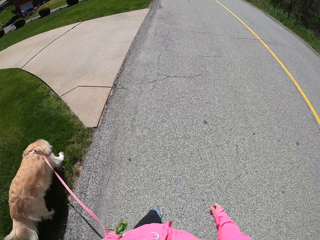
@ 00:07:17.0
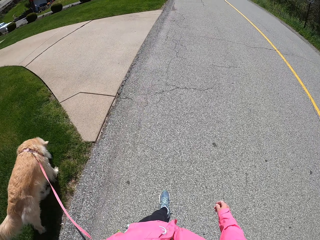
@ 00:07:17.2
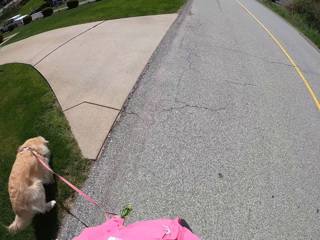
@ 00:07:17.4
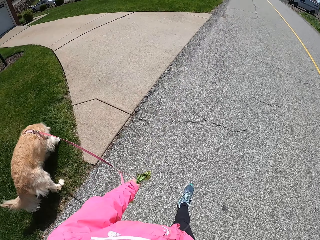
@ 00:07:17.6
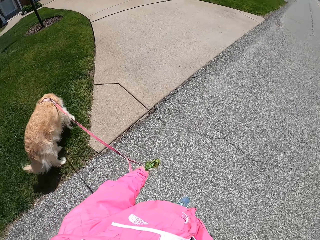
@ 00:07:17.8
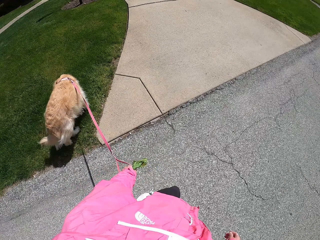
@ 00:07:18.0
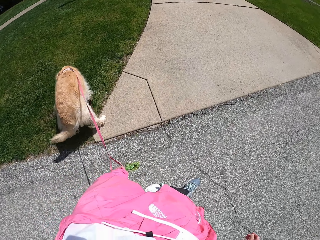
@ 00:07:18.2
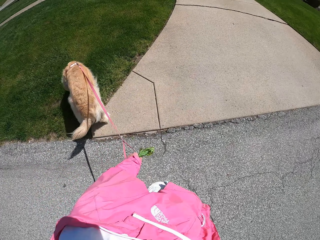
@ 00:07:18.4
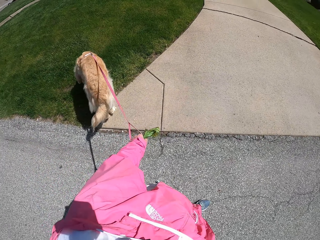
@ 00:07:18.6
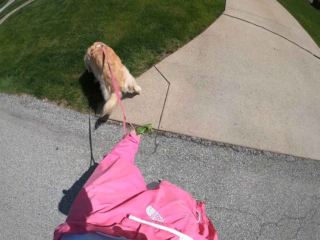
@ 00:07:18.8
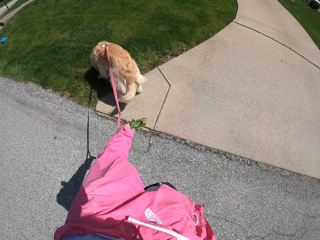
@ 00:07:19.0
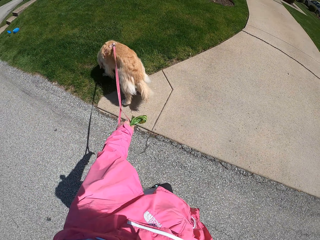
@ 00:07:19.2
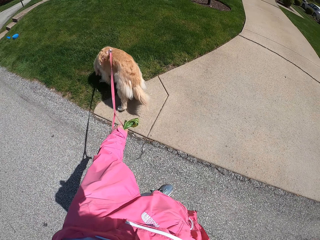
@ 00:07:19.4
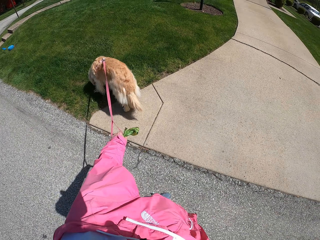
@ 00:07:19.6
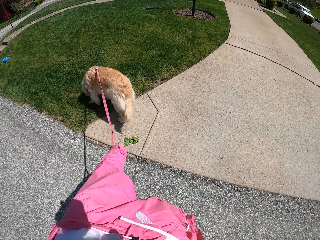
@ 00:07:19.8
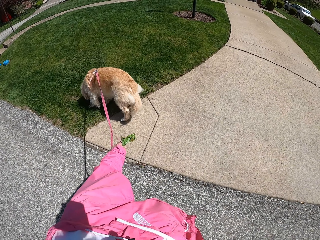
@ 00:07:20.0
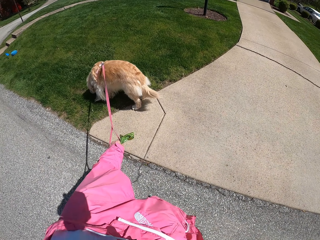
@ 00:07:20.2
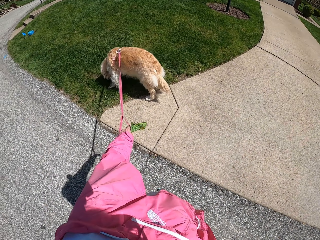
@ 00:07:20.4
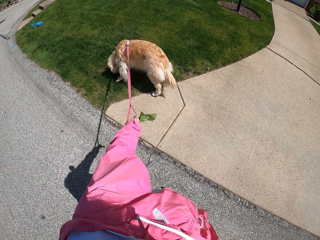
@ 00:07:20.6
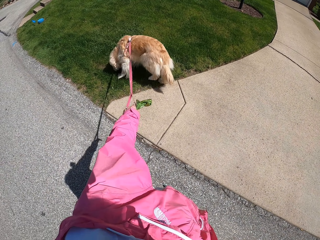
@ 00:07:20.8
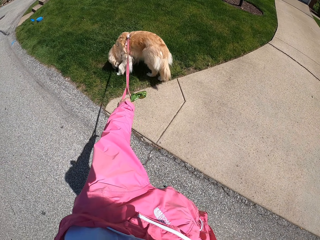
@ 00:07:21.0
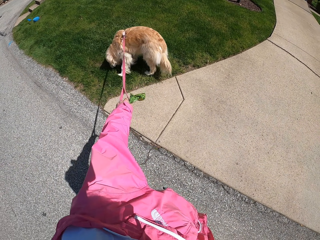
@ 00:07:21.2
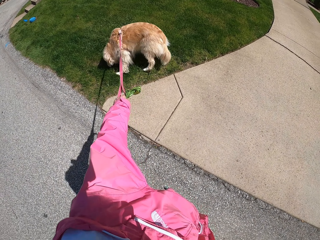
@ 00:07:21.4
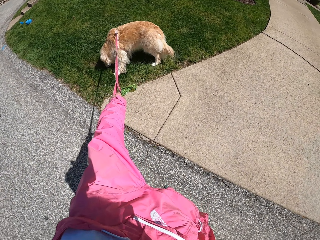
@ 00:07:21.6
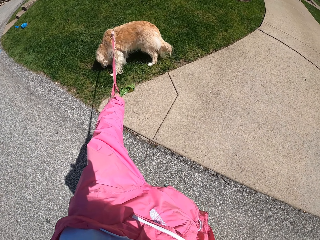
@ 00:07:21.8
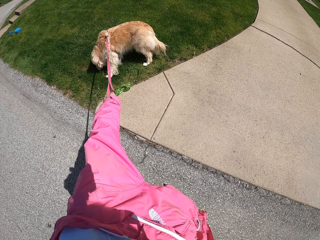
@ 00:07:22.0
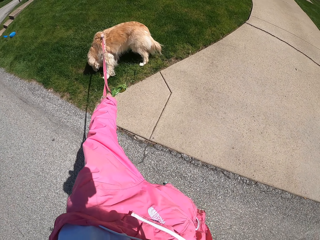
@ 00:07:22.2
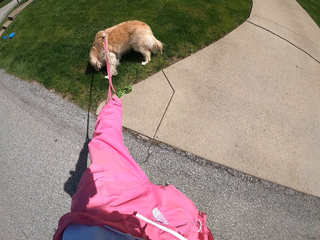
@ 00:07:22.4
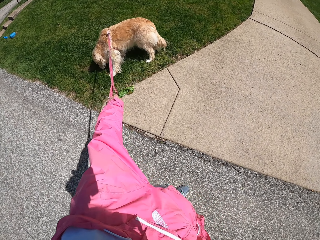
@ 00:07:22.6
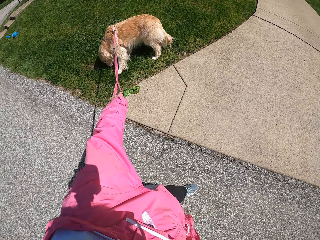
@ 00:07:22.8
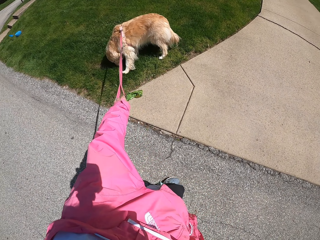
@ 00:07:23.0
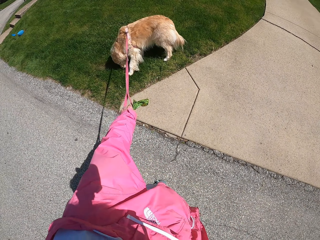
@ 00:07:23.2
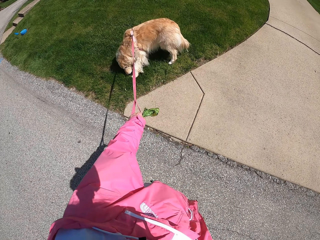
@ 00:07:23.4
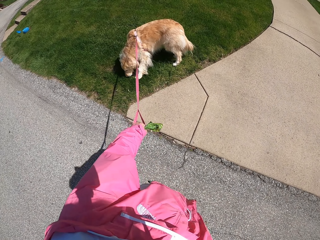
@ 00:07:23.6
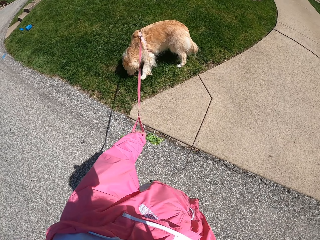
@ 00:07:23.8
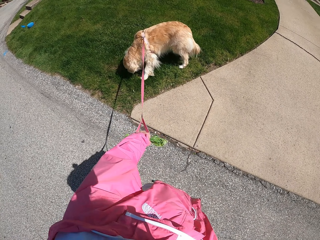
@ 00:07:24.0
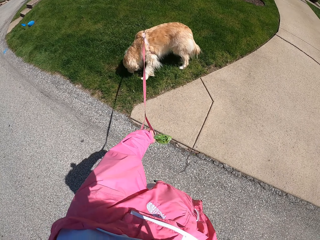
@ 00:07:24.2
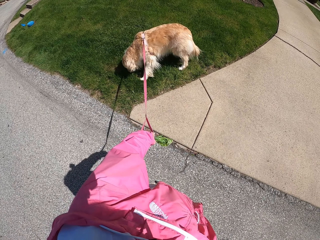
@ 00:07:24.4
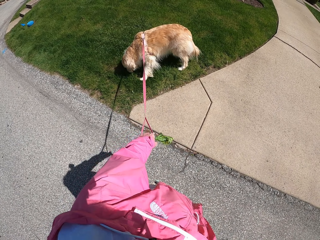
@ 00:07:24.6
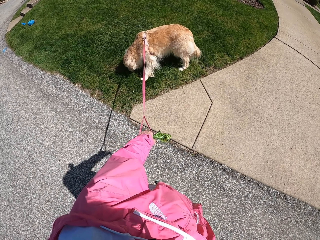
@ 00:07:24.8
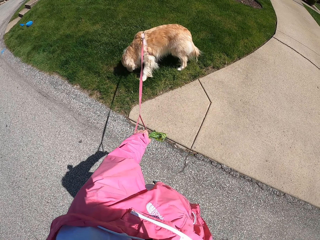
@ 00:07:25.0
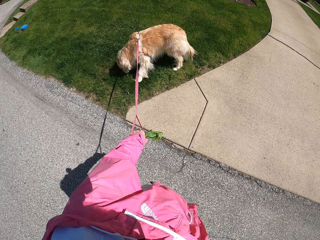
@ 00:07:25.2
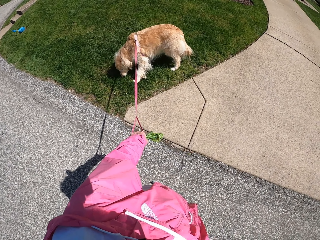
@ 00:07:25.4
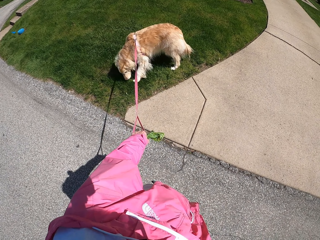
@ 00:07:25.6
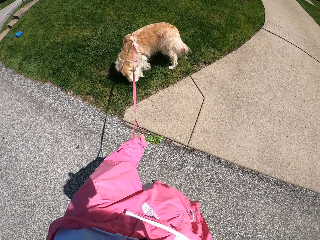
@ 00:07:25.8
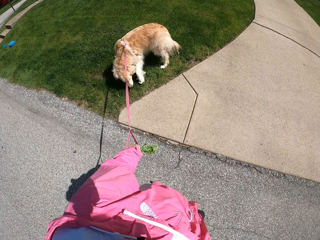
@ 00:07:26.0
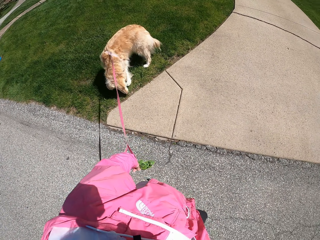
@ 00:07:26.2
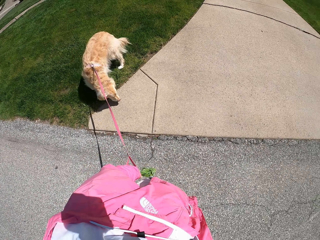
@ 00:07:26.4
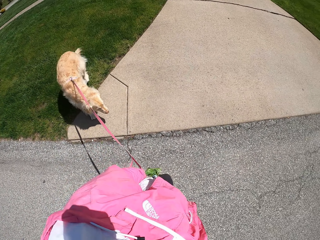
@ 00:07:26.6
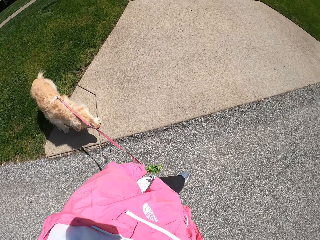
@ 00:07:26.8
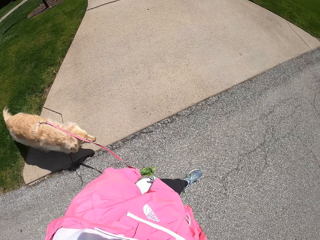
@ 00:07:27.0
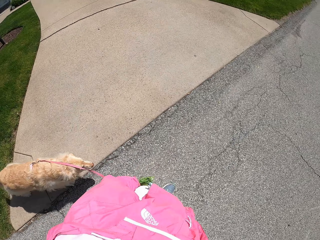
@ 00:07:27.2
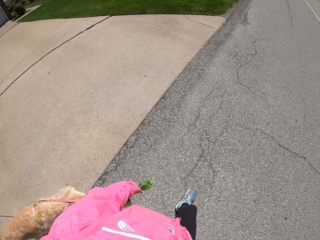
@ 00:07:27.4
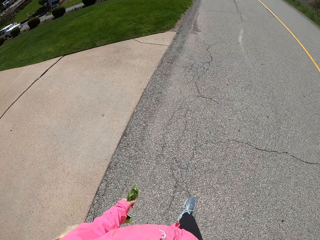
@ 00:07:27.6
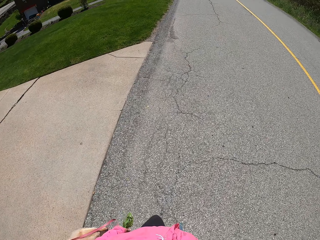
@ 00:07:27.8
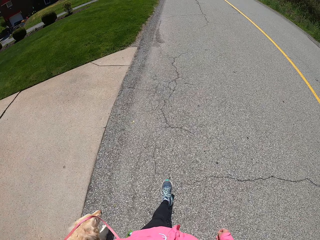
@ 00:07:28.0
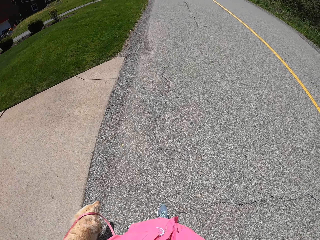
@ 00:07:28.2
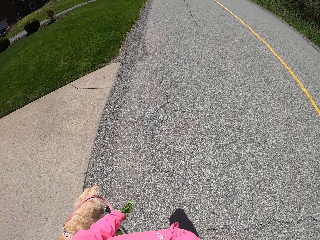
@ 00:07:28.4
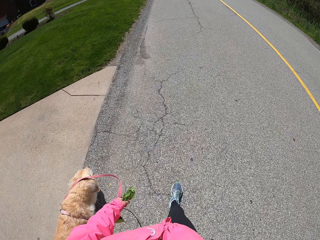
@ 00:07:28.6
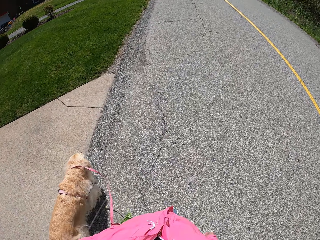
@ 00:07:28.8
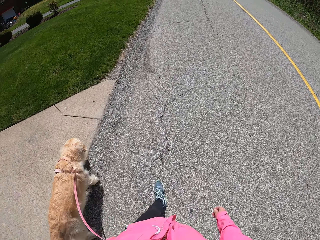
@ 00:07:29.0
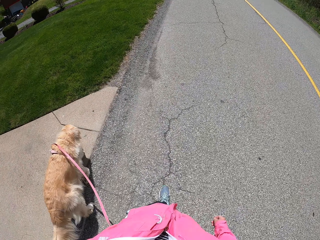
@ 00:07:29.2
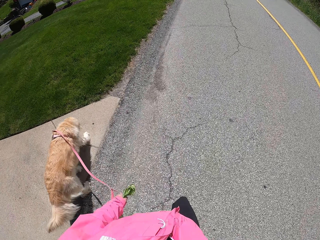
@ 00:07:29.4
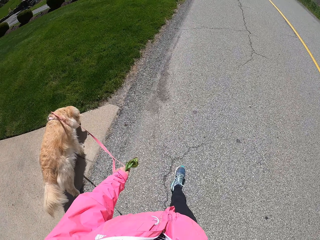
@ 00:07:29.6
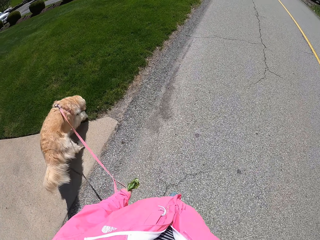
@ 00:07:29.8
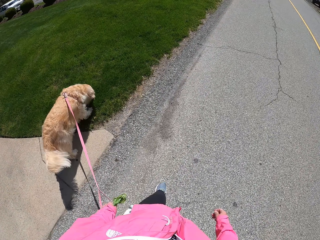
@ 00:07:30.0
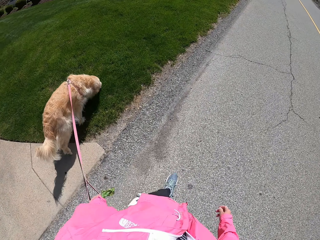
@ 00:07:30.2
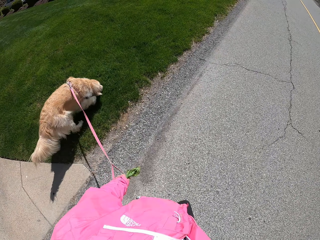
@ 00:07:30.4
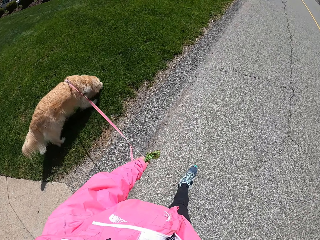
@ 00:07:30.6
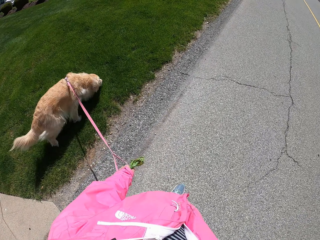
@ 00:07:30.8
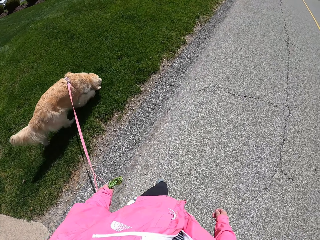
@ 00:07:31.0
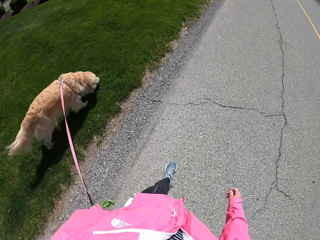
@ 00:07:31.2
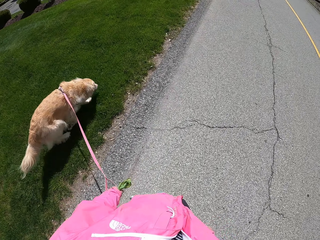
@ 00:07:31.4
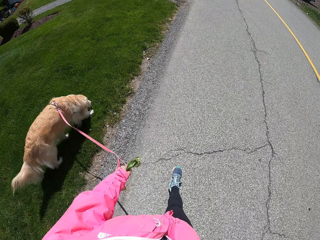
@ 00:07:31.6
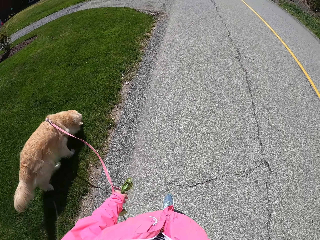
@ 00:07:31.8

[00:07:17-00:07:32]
The camera wearer stands beside the road with the dog. They pull the dog by the leash. They pull the dog on their way.

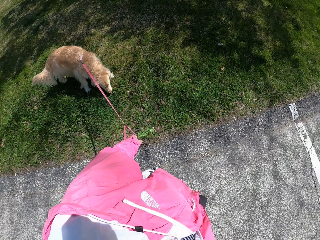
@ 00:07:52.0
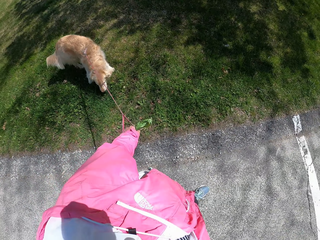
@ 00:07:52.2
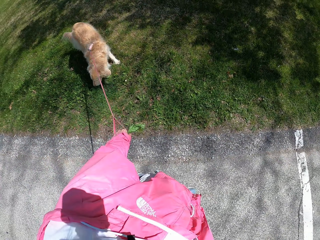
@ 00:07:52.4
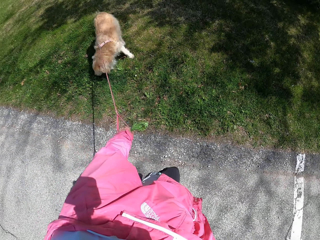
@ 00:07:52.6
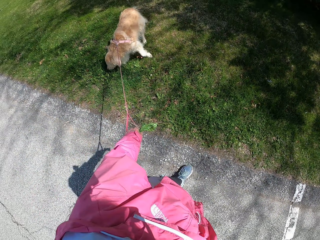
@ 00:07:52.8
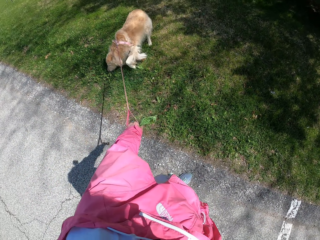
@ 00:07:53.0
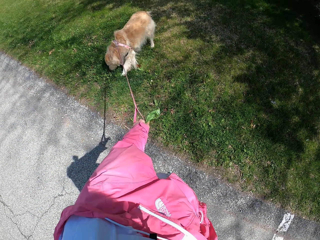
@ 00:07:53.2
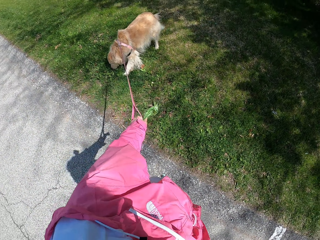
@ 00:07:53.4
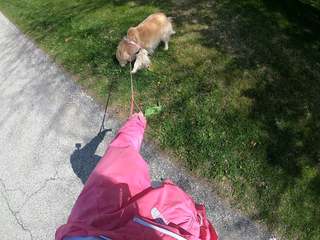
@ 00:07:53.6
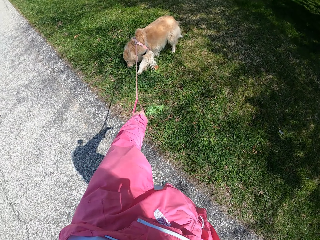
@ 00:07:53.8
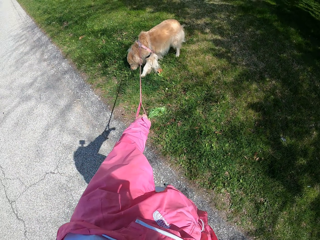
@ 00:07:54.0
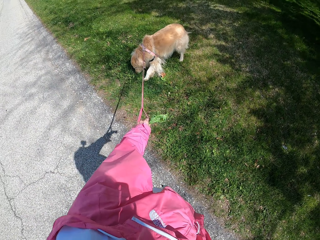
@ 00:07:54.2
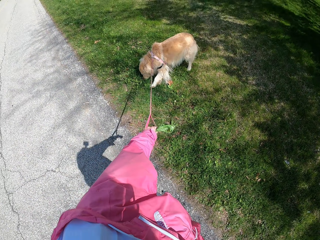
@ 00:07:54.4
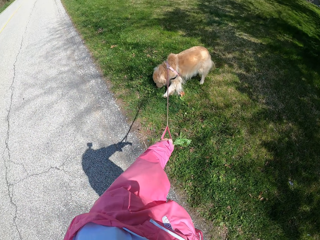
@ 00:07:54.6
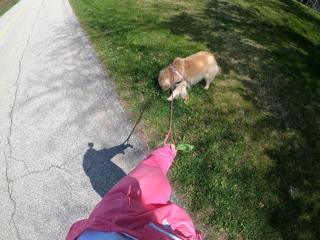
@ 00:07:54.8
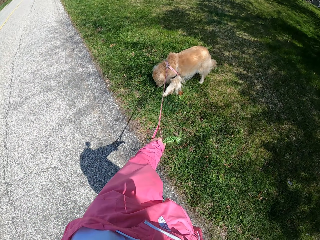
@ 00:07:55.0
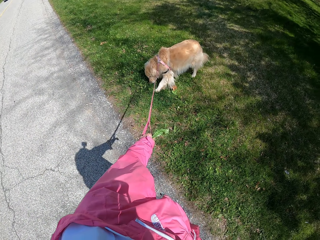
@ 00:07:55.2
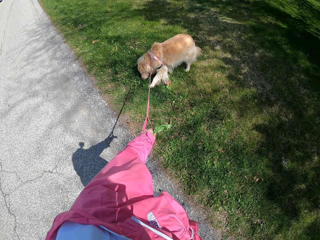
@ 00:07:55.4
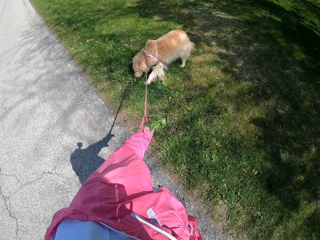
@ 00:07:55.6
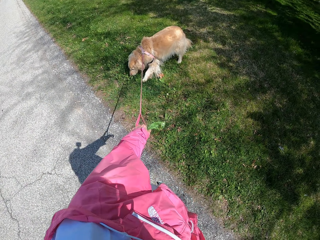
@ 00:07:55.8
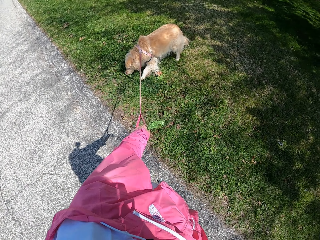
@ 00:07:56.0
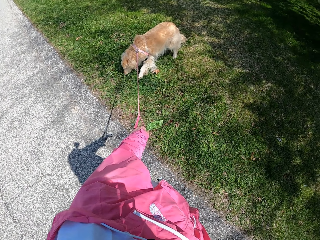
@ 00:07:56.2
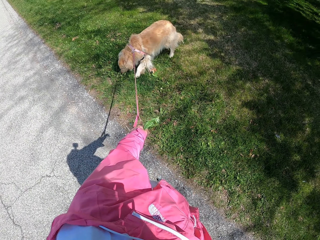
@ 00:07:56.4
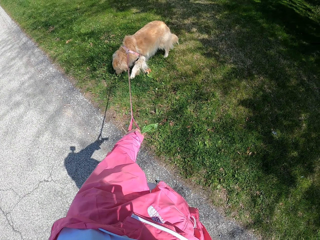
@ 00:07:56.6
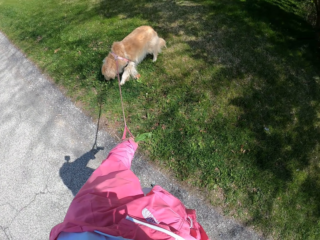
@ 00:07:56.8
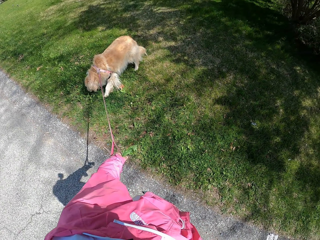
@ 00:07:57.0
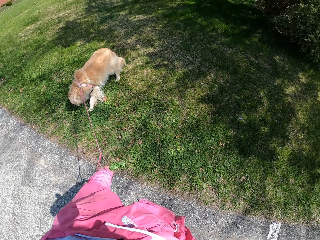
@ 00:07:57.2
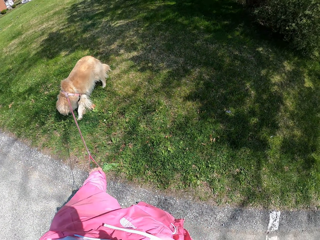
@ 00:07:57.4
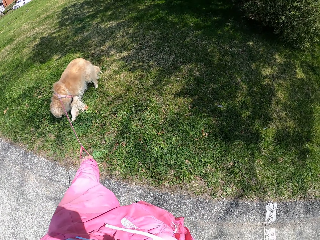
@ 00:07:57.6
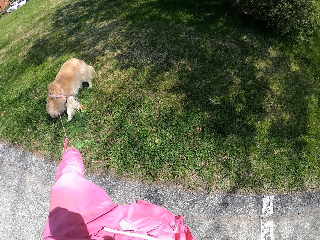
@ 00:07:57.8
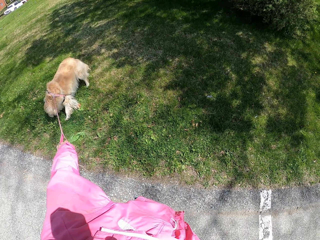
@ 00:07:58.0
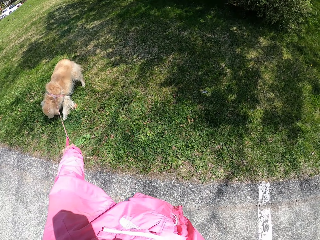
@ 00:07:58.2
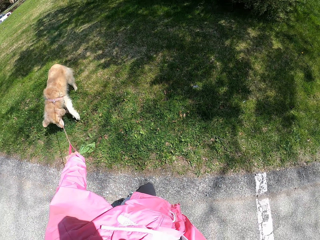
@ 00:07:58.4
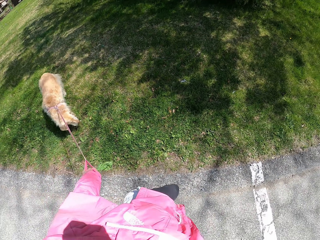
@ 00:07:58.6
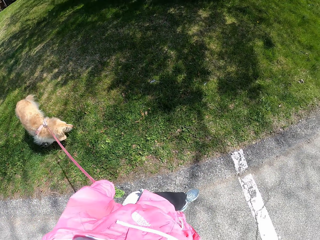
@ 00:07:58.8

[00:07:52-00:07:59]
The camera wearer stands beside the road with the dog.
